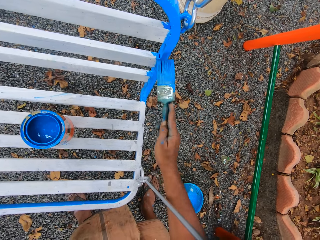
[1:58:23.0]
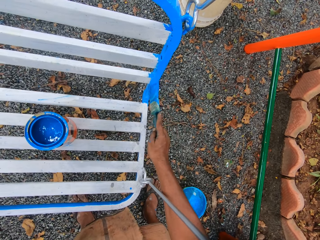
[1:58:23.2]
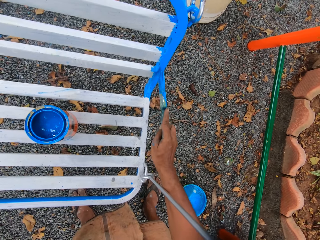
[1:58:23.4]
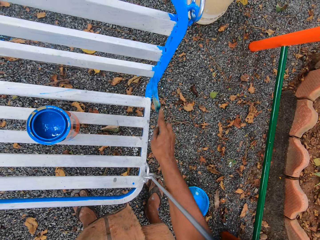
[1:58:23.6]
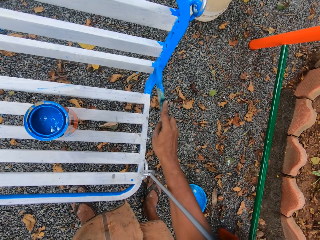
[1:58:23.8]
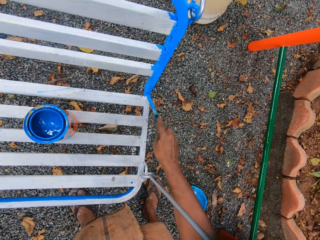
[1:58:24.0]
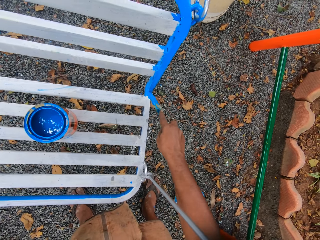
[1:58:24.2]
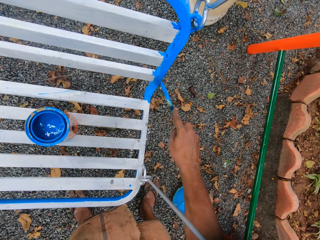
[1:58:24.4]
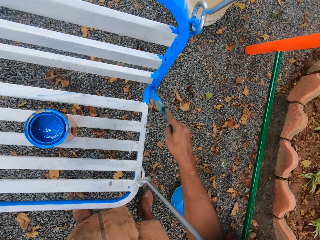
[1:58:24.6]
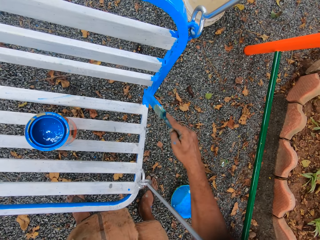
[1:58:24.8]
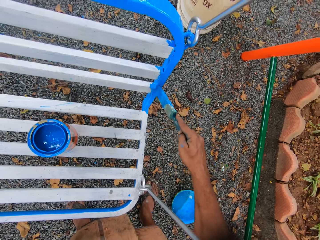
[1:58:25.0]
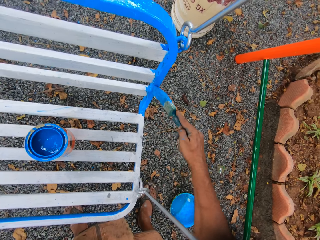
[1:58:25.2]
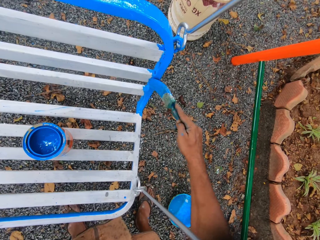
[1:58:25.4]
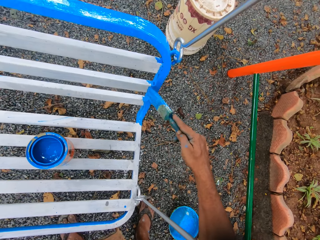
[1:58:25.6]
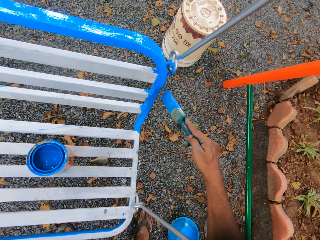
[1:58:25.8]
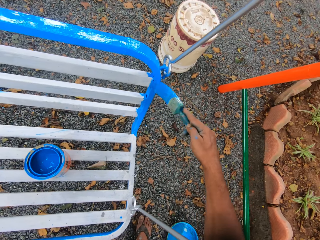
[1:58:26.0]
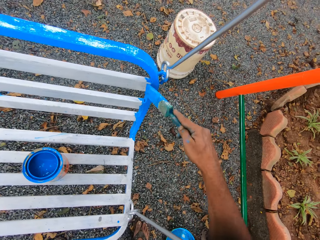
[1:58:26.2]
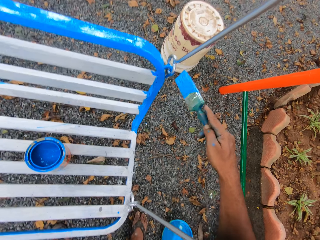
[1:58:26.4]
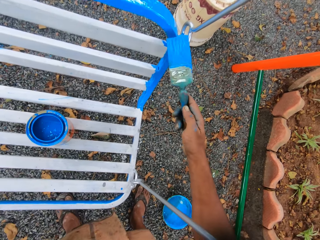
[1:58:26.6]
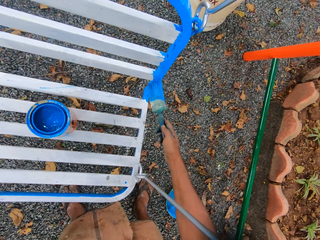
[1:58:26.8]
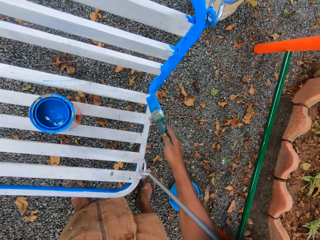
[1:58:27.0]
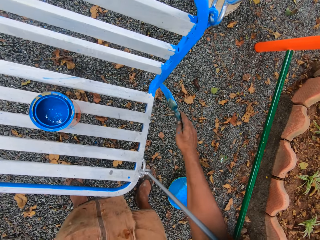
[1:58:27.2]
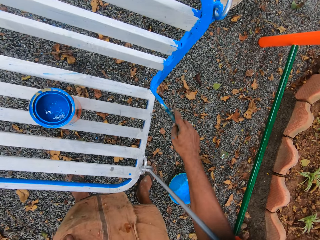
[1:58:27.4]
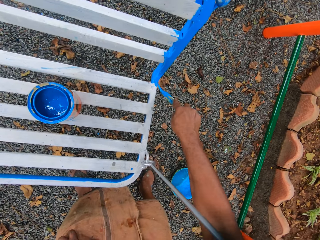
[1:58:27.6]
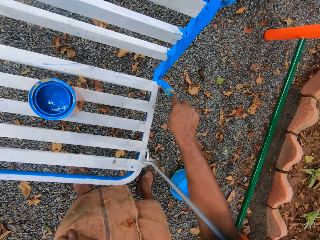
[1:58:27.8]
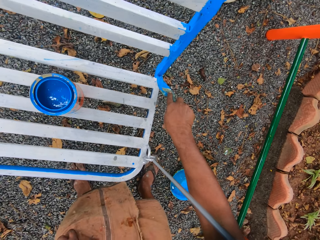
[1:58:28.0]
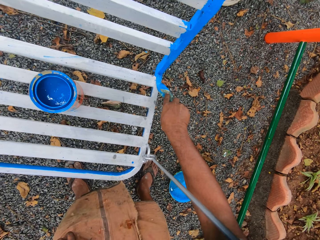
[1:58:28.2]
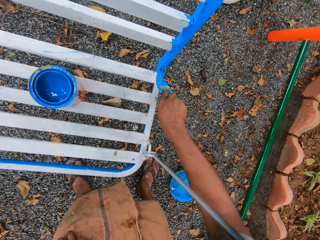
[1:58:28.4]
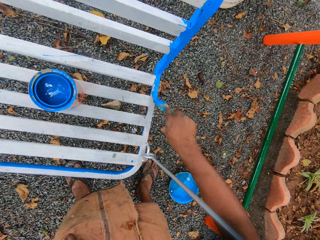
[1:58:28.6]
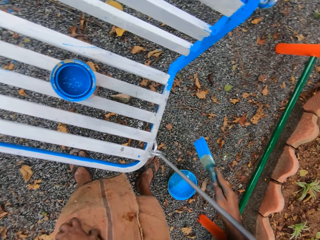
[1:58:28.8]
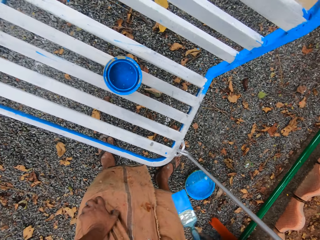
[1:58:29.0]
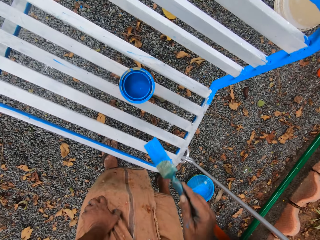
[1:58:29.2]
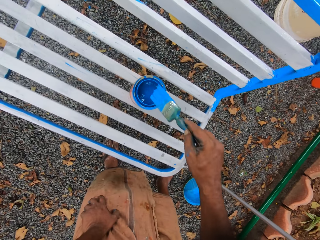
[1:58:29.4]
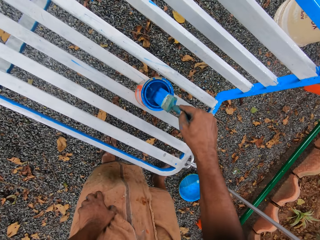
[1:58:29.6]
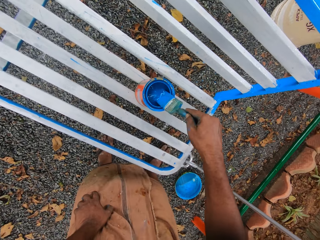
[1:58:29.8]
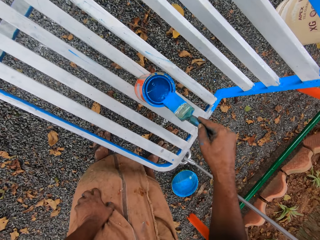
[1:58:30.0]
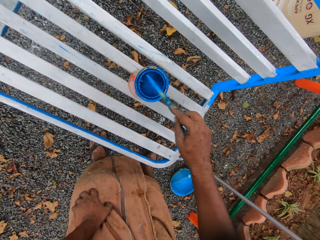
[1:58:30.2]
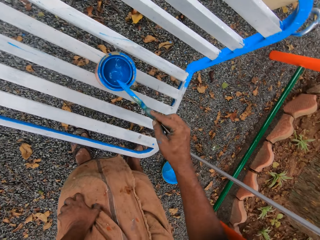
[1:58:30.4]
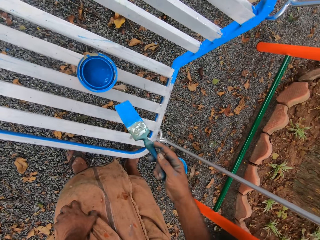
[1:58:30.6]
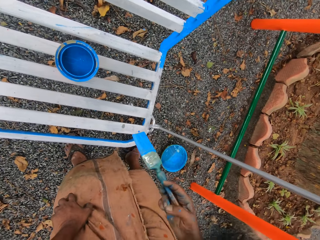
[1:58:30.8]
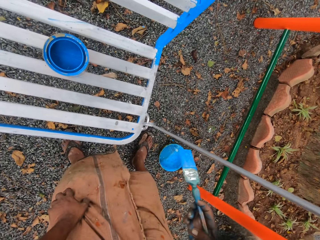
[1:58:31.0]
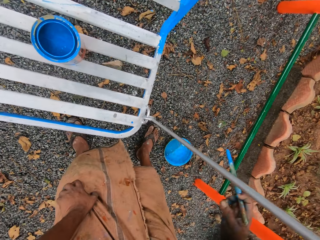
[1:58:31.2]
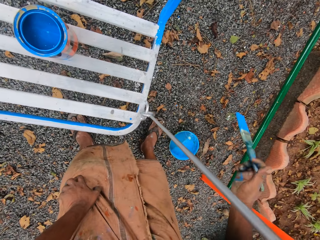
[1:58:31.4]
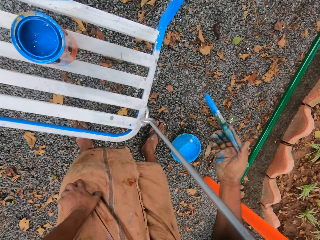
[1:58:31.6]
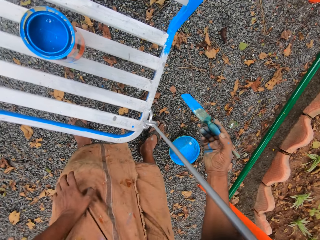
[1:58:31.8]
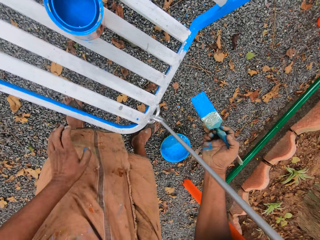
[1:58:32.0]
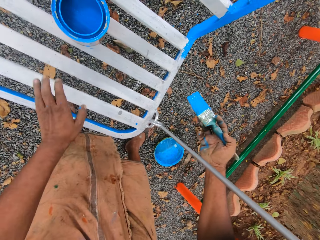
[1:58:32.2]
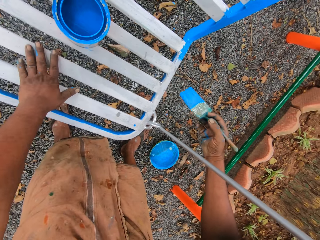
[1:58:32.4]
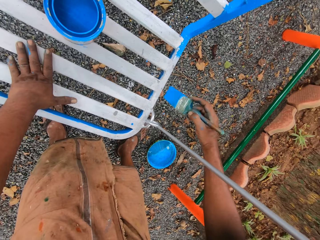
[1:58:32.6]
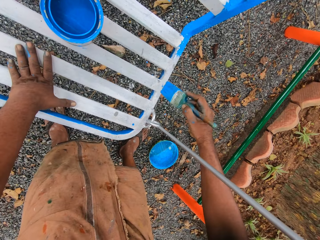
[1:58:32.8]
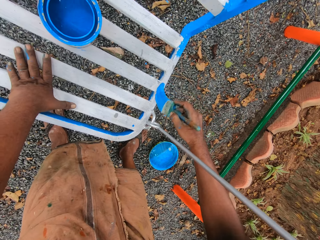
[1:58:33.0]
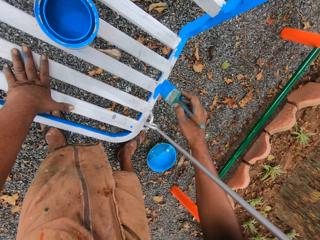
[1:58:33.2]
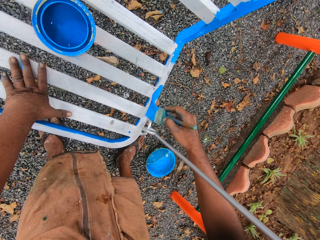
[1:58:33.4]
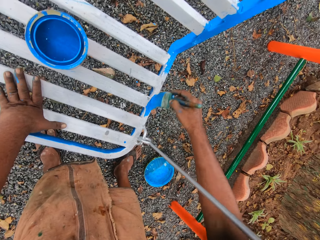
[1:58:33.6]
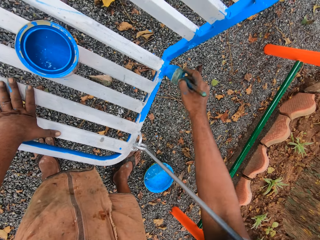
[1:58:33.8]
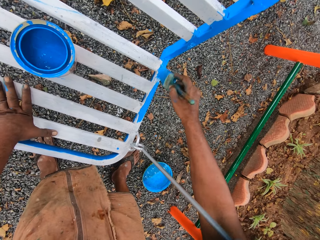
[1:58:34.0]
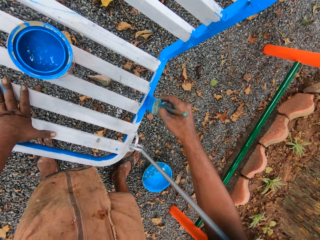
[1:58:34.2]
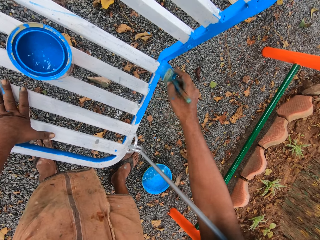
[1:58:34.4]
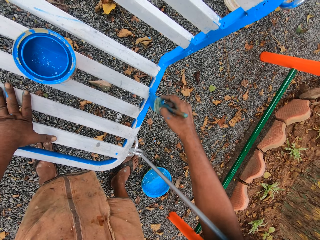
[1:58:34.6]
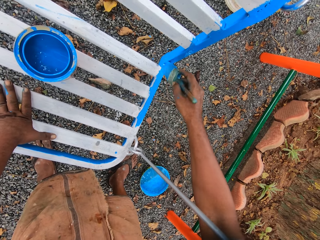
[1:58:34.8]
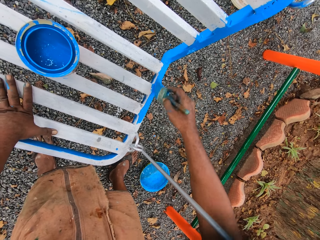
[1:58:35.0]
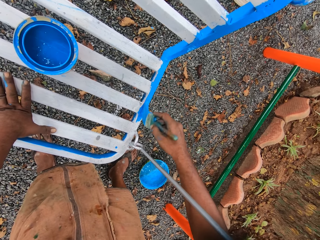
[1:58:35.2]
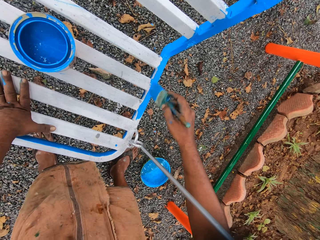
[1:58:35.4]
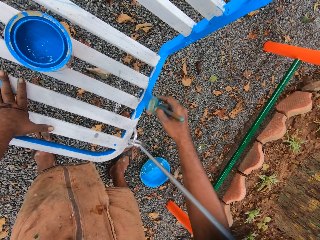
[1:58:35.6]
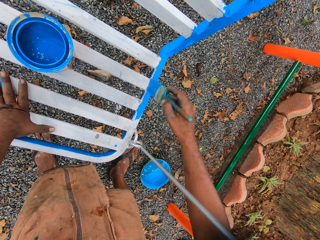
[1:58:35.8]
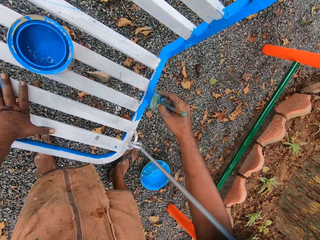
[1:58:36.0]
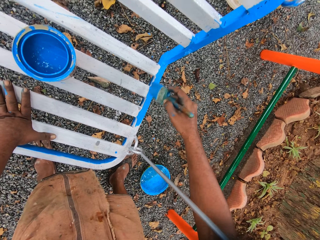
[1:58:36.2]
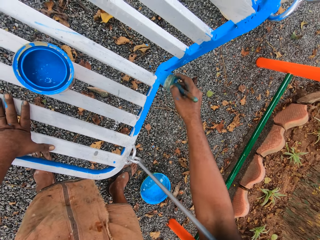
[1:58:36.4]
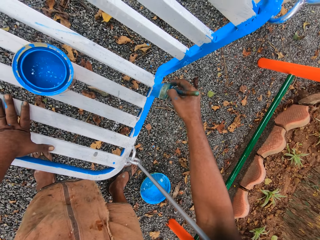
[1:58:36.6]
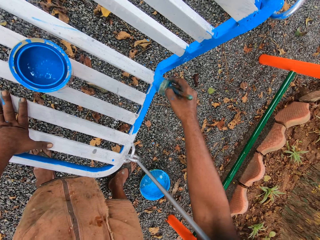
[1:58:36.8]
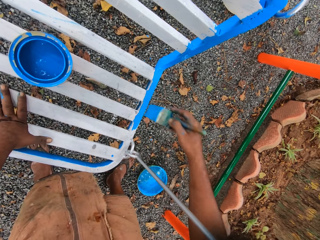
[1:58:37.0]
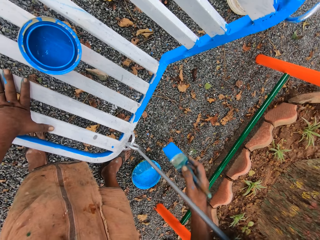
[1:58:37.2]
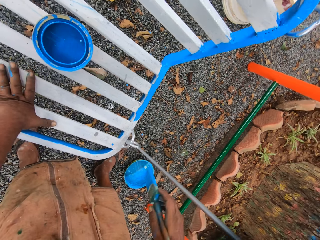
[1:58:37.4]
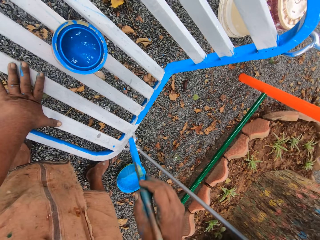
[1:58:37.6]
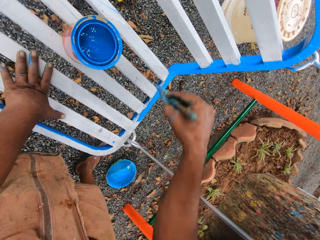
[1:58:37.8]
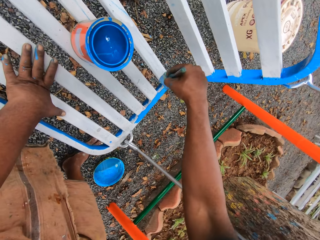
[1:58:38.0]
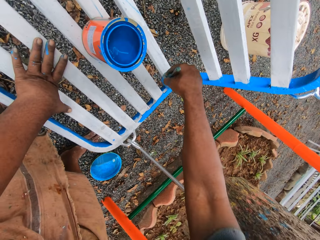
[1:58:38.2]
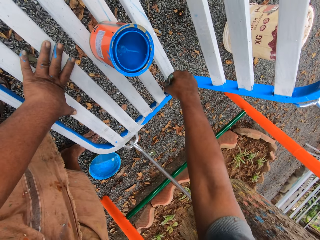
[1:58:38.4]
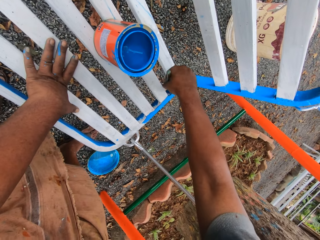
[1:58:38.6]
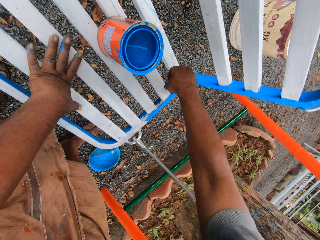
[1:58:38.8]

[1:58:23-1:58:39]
The camera wearer dips the paint brush into the paint tin. He puts his left hand on the chair and paints the chair with the paint brush.

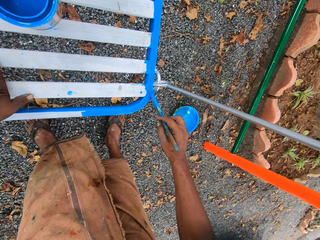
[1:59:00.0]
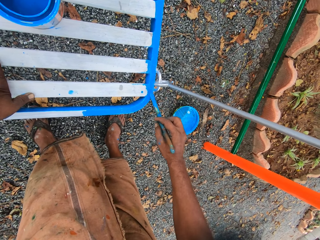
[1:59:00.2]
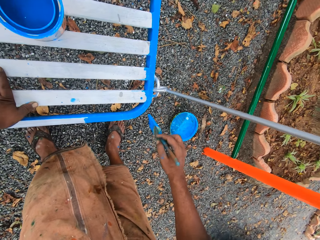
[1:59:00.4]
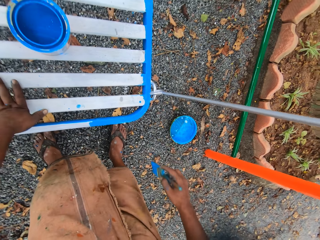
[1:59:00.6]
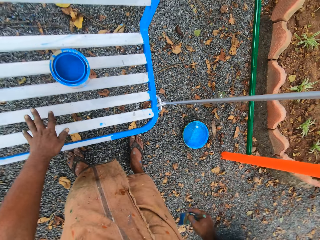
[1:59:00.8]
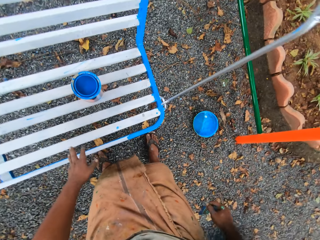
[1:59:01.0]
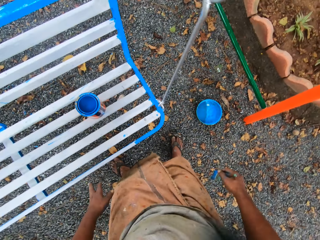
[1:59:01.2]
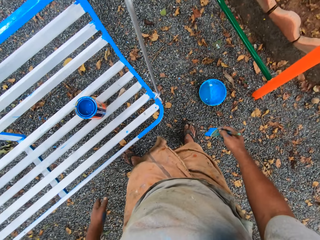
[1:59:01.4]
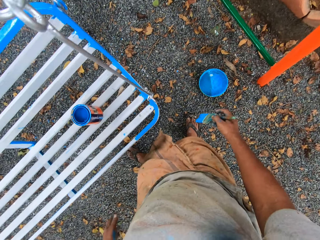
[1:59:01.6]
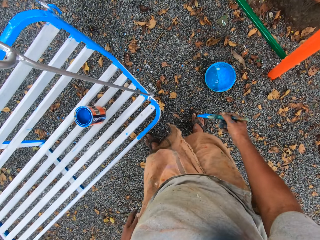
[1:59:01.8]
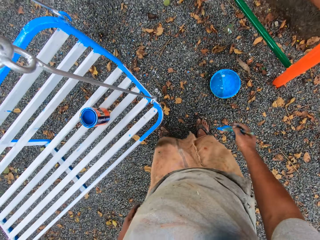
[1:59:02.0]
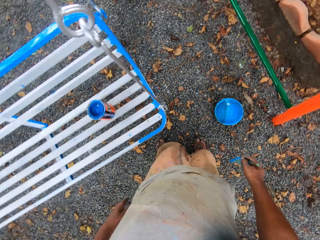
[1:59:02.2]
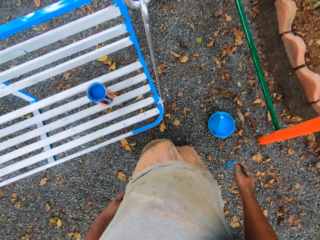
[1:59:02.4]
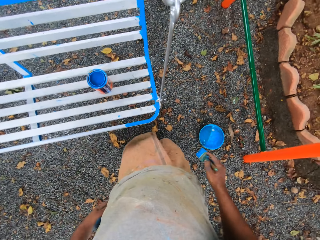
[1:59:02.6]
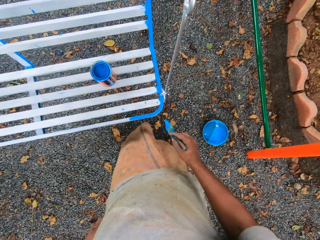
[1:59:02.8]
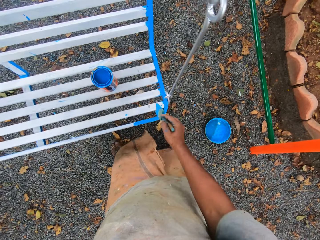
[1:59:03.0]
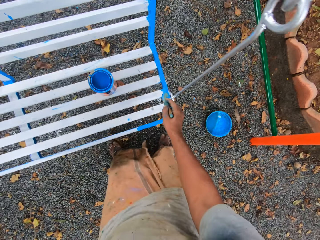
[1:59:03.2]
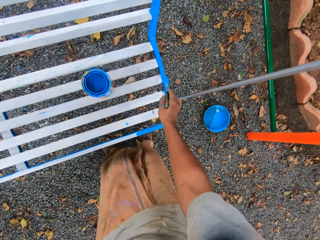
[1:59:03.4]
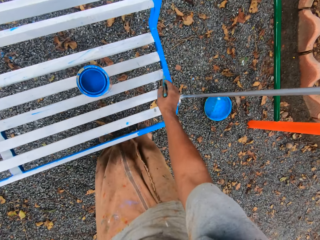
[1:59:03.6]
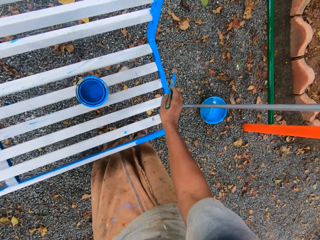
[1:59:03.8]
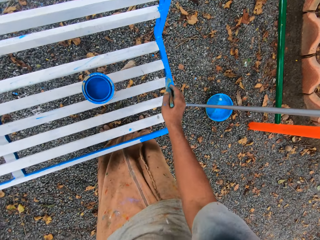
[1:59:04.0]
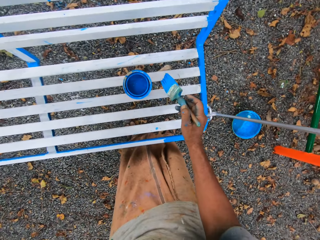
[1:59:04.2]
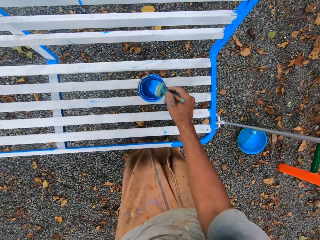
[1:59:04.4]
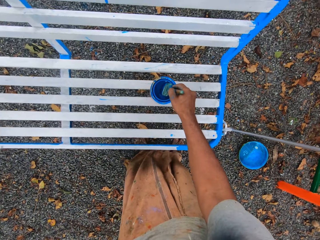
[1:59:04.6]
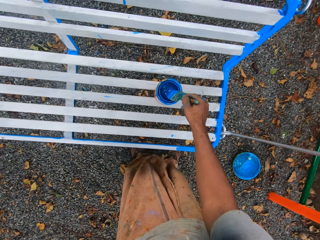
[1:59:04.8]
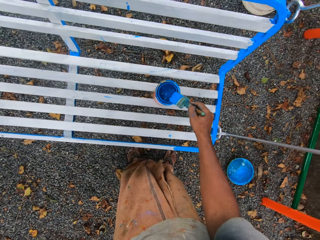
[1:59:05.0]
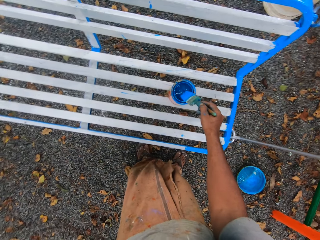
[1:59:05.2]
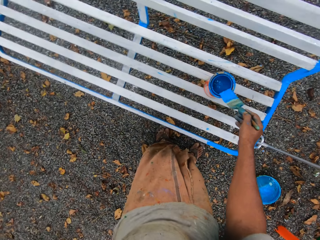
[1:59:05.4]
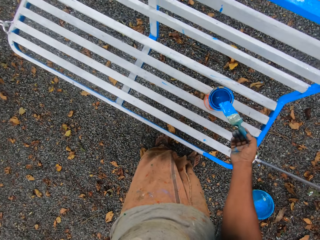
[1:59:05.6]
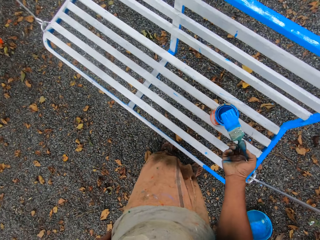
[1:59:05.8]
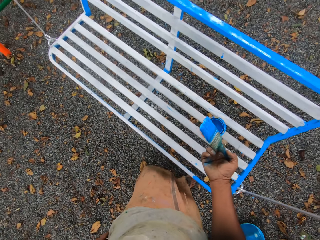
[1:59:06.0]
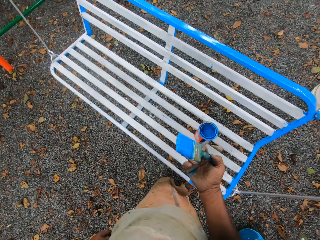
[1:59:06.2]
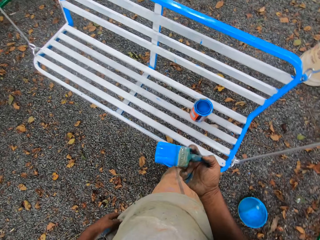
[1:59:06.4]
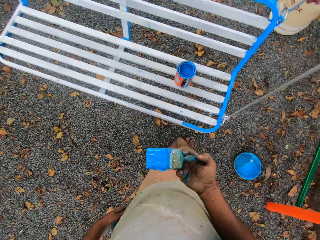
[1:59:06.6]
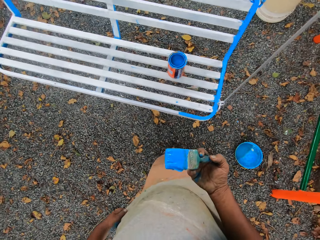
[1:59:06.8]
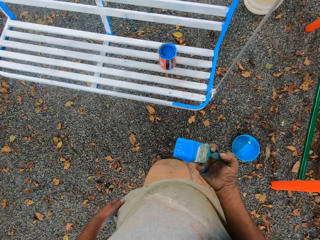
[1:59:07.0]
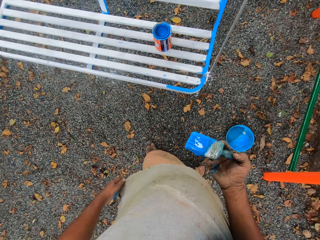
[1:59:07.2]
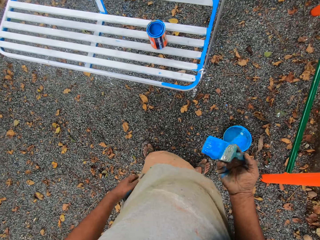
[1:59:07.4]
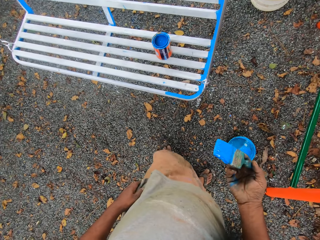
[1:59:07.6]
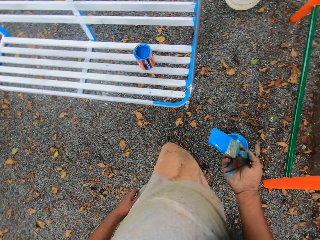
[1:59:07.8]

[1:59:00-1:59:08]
The camera wearer stands upright in front of the chair. They paint the chair with the paint brush. They dip the paint brush into the paint tin.
